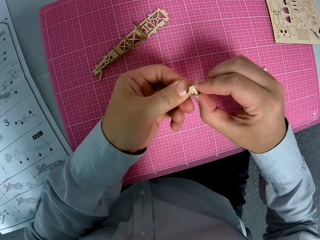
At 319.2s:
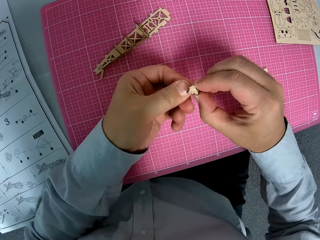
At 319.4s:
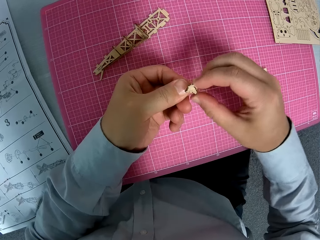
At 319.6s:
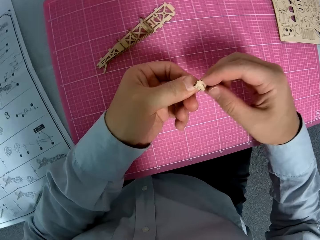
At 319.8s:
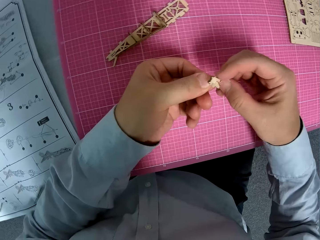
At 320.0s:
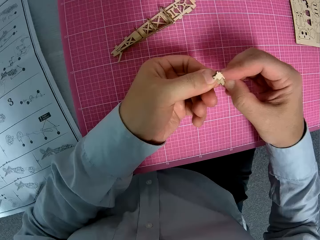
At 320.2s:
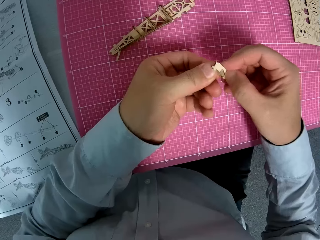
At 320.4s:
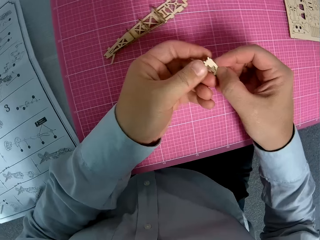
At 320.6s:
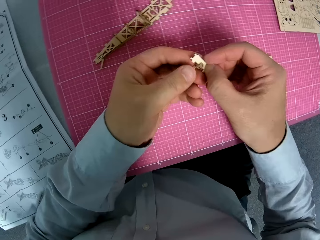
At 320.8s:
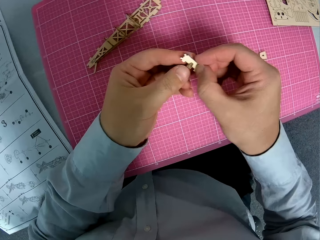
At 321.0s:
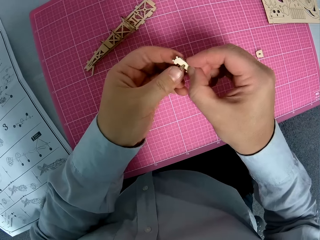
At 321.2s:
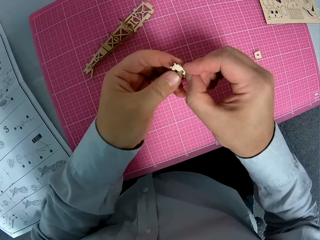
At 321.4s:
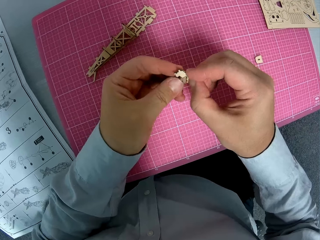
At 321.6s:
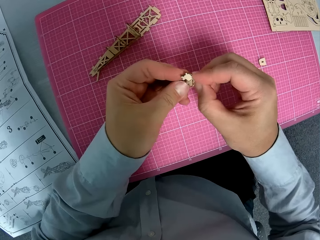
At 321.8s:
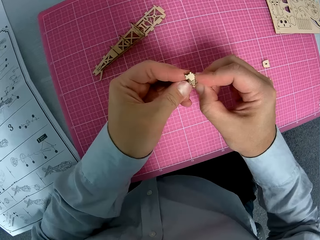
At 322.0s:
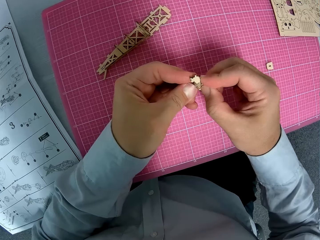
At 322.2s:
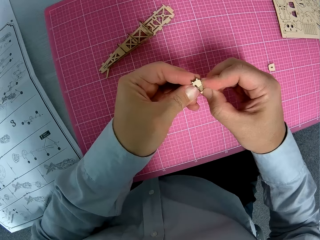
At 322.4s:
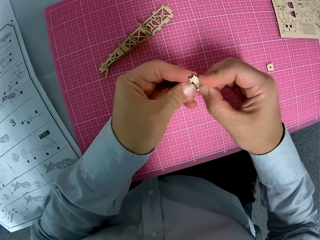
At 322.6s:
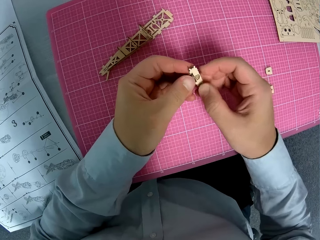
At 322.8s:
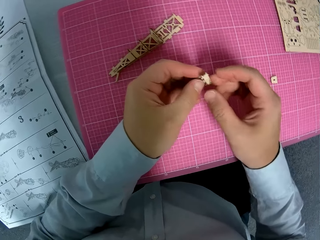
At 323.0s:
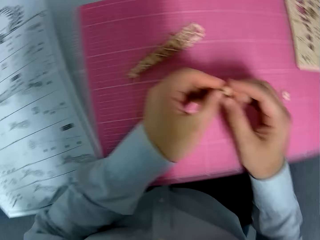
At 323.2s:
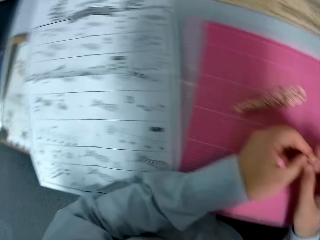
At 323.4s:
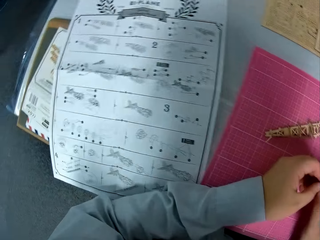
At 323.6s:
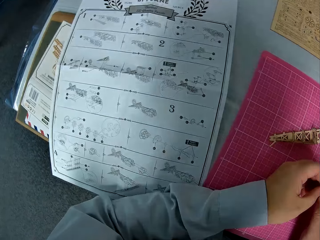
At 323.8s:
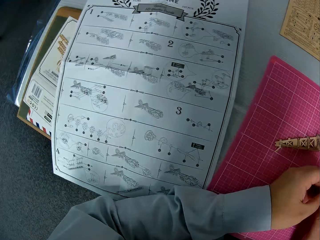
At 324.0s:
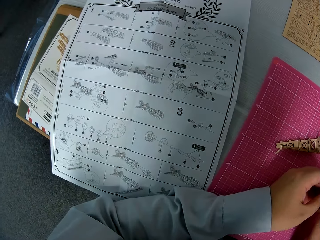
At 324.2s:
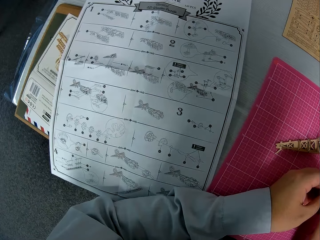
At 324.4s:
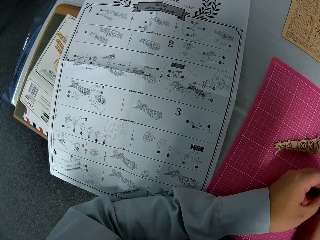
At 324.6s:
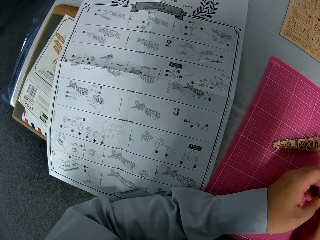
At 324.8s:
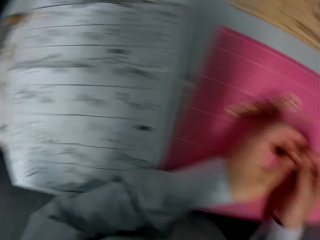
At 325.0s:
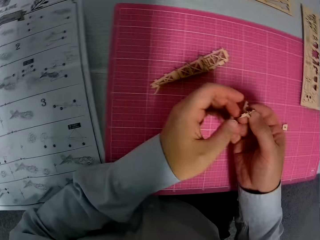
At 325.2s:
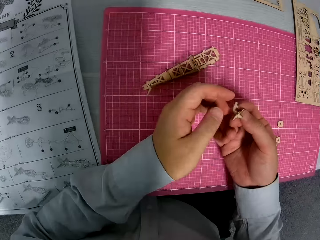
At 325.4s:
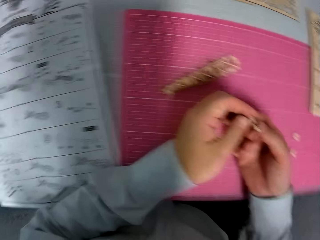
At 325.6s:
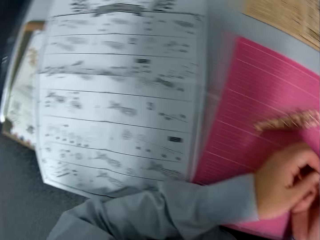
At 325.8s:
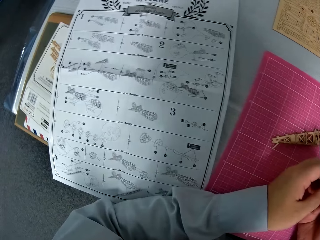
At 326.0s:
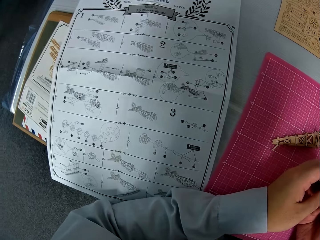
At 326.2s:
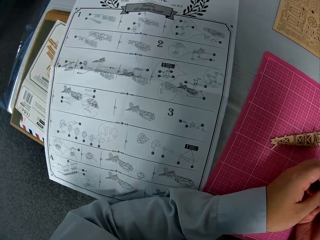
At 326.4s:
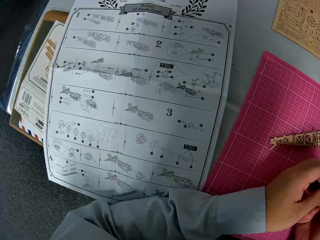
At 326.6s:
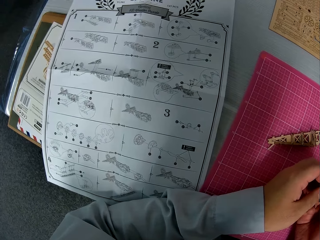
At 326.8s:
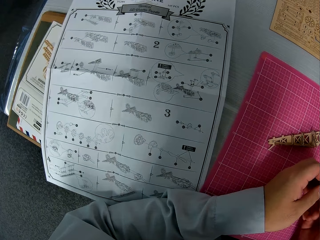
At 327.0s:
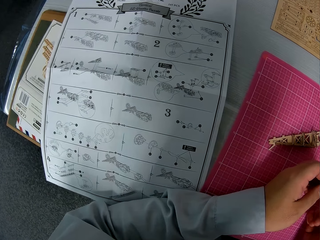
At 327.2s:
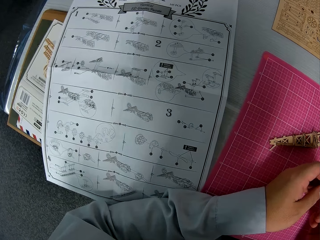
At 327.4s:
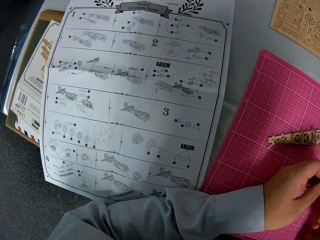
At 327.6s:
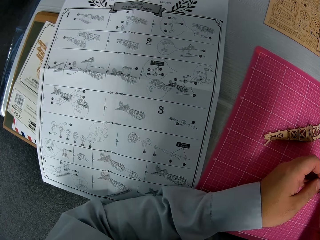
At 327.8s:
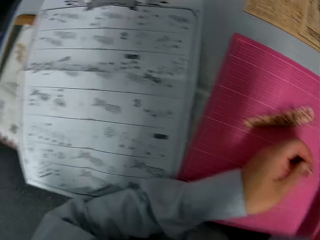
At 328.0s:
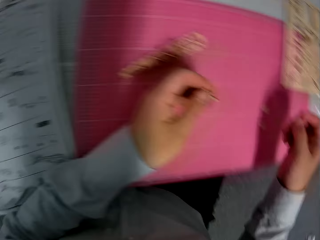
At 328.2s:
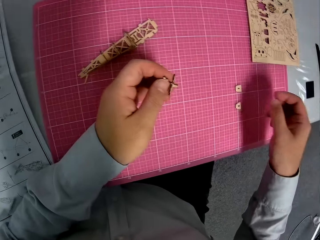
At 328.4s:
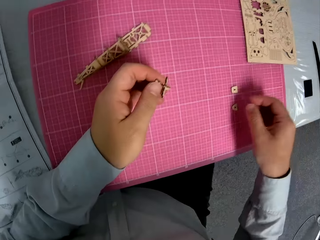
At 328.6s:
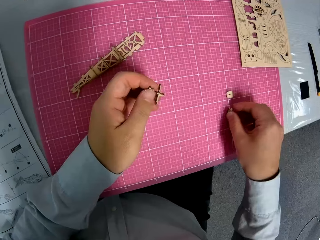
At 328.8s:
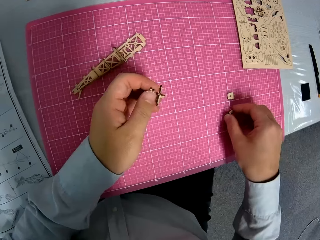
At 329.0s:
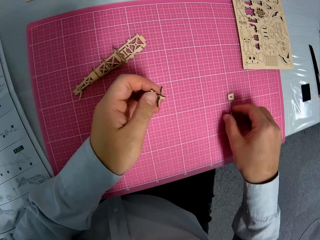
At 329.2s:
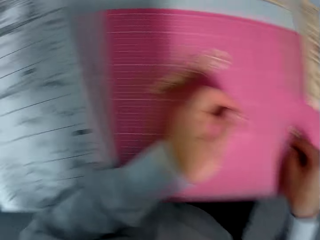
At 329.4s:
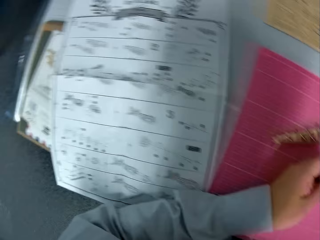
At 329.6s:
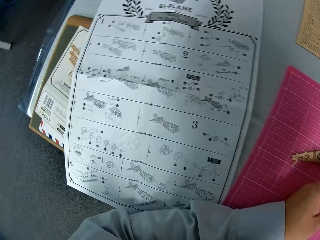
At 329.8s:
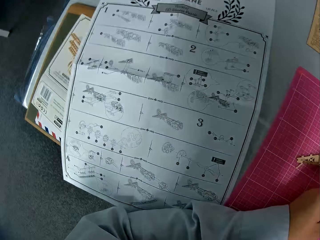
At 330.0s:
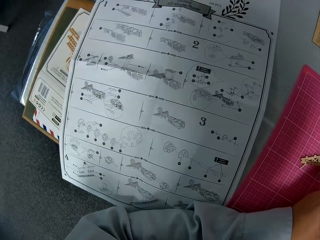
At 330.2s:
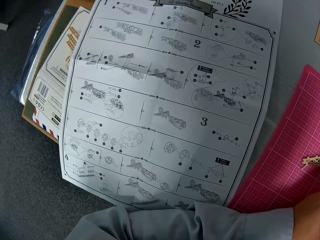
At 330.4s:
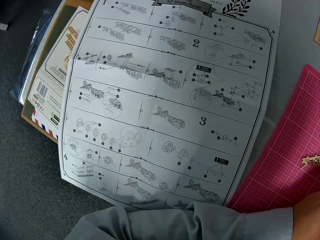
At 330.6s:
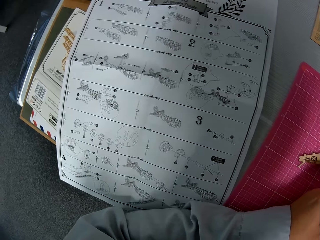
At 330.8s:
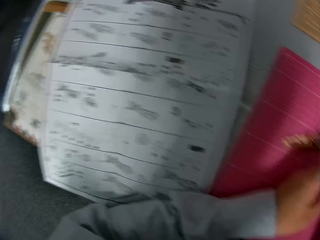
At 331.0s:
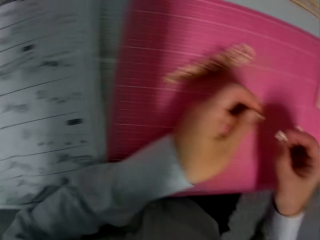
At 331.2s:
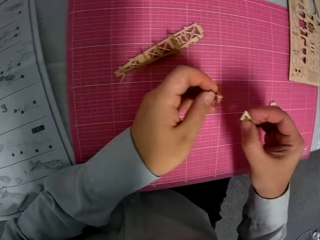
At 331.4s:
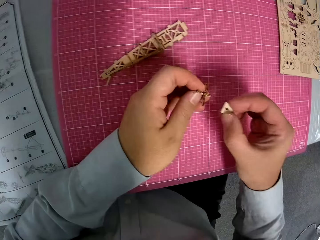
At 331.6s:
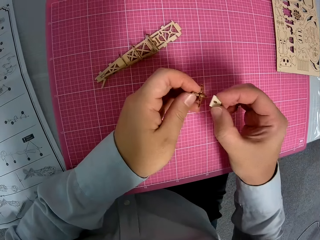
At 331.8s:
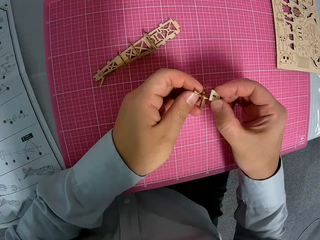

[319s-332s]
The camera wearer turns the craft material. They turn the craft material again. They take a piece of paperwork or craft from the table.

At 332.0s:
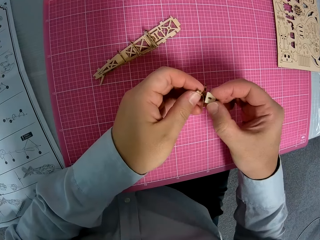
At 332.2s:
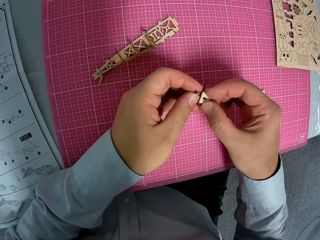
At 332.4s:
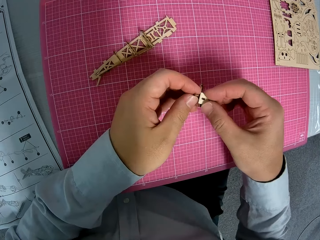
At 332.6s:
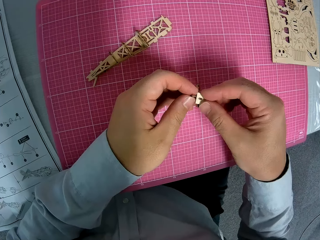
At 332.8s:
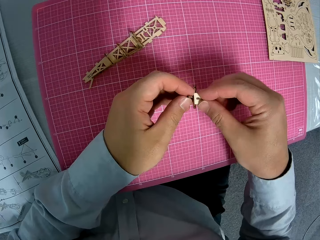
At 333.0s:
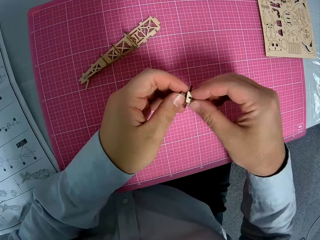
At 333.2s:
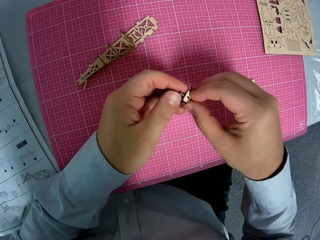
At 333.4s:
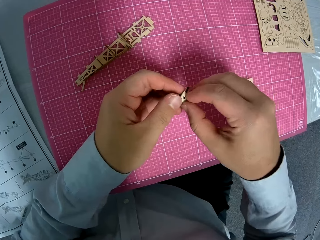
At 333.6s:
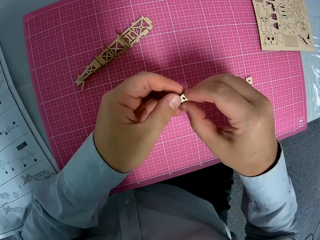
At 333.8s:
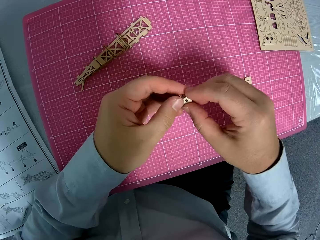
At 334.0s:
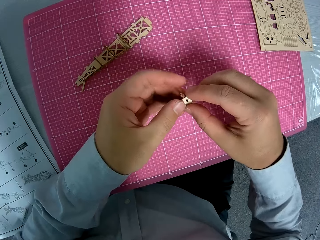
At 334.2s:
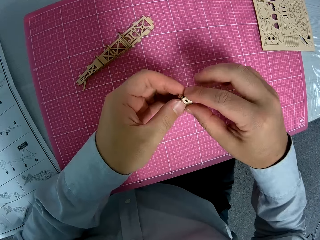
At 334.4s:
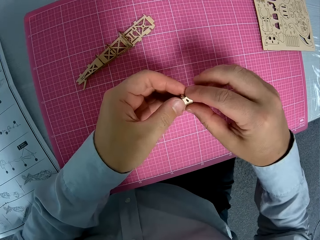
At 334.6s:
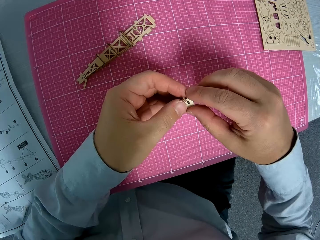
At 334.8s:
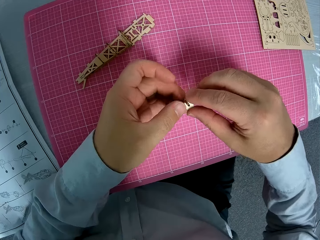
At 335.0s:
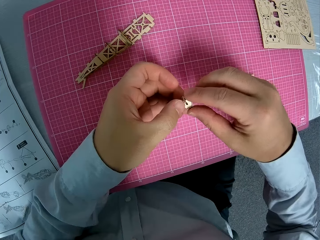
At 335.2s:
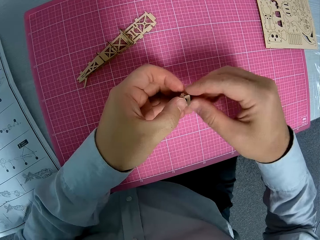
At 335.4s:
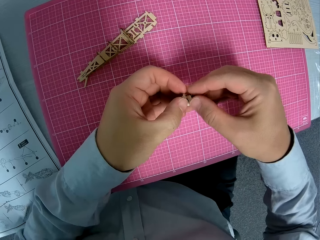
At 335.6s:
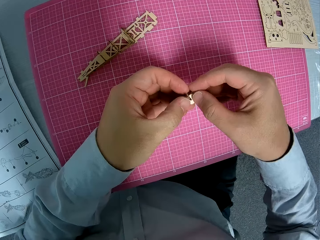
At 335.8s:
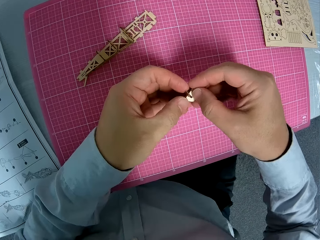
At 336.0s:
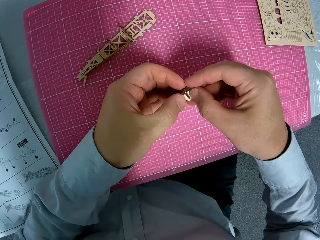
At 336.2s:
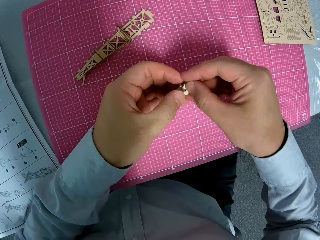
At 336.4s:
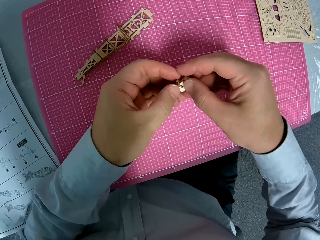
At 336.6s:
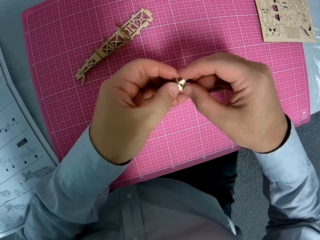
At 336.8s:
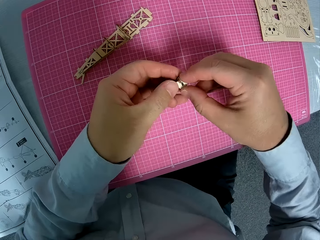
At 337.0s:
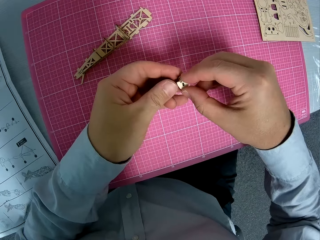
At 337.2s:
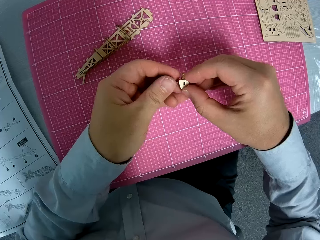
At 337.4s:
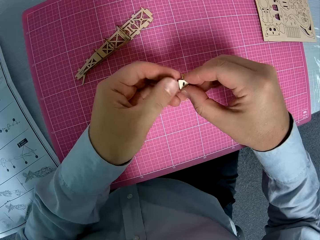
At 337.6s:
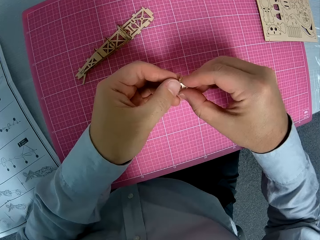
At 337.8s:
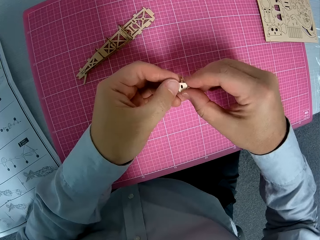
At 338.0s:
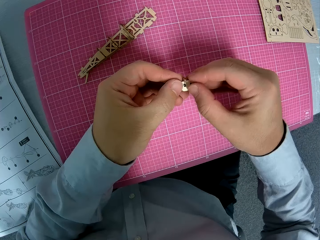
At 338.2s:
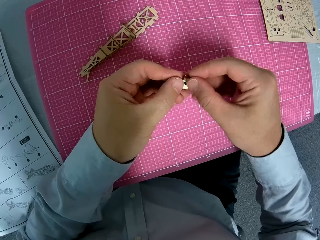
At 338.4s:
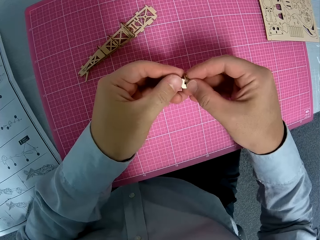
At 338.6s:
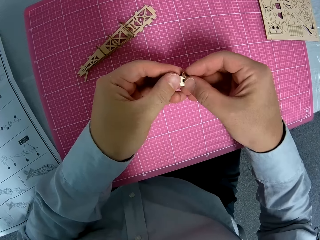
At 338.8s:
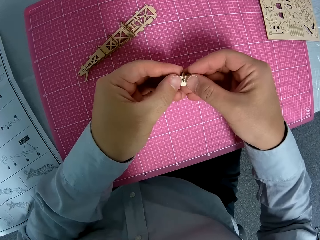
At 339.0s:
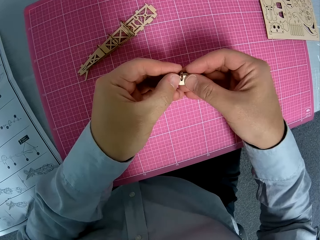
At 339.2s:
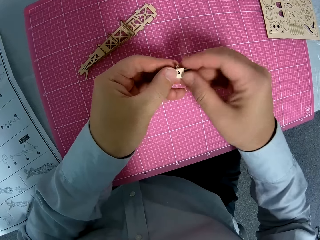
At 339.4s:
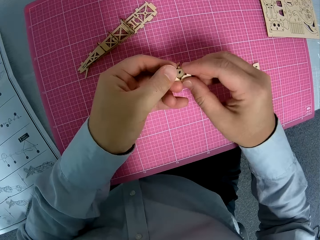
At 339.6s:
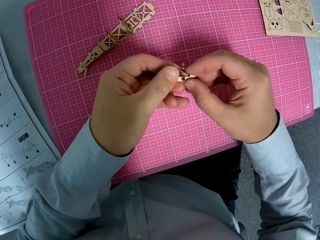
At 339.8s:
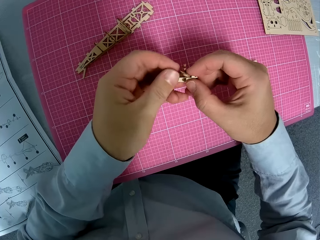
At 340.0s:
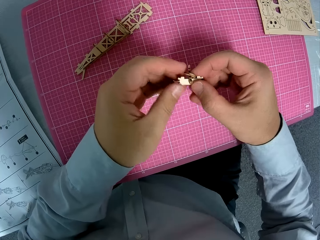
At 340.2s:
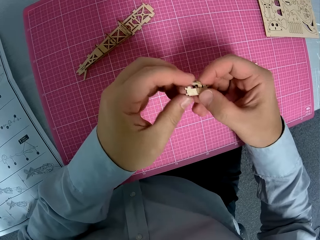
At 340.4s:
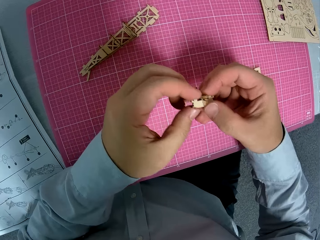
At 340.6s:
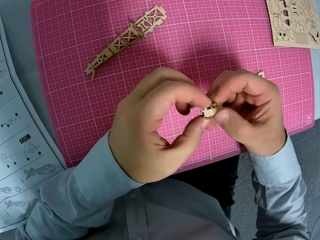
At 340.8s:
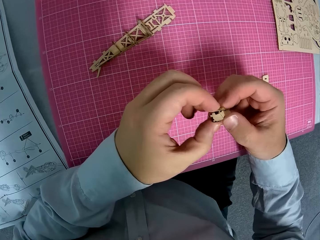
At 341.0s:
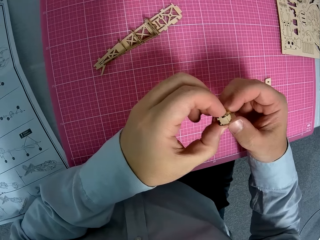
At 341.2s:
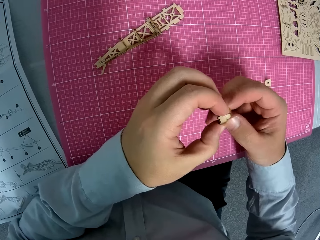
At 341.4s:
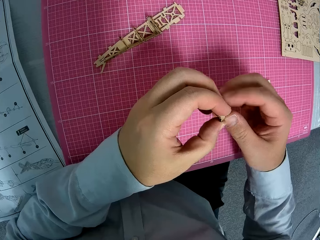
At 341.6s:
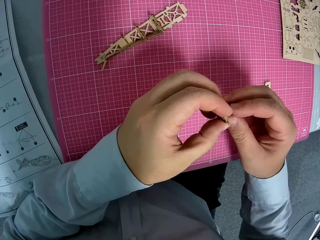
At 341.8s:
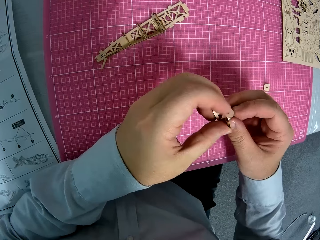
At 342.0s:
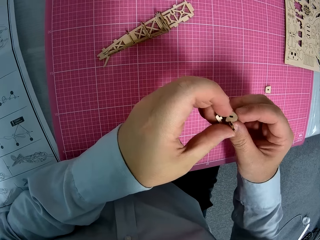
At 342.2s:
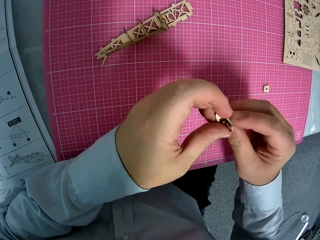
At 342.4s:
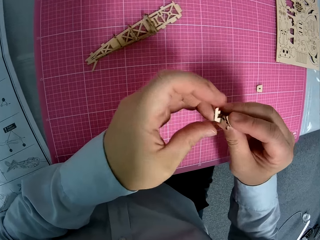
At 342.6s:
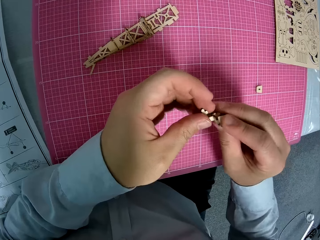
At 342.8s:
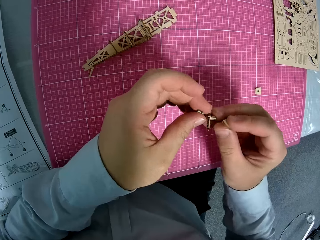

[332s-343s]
The camera wearer fixes the pieces of paperwork together. They turn the craft.
